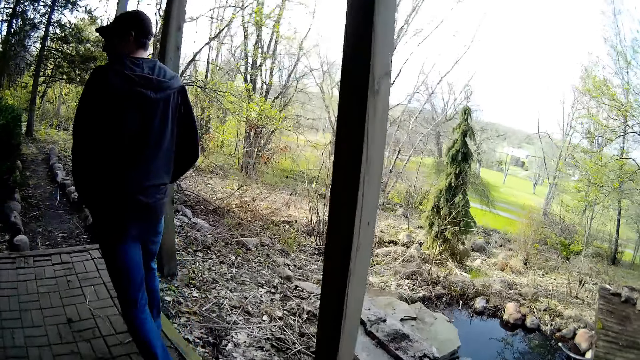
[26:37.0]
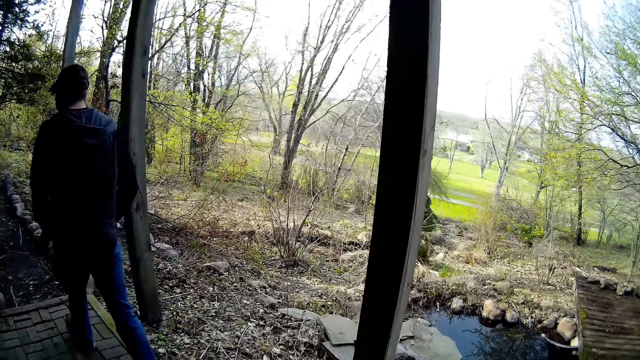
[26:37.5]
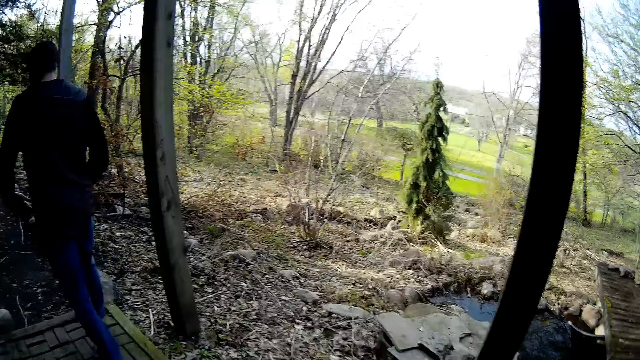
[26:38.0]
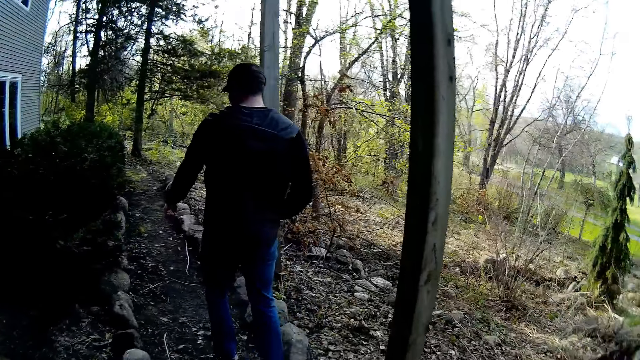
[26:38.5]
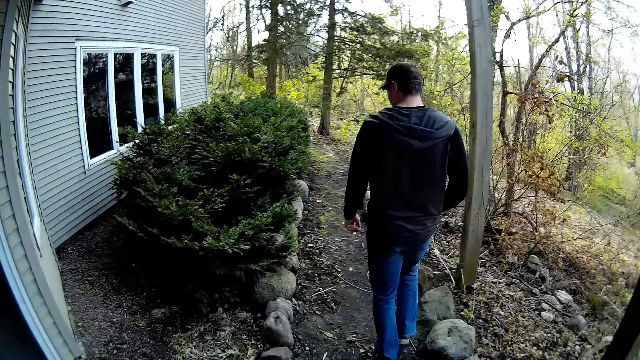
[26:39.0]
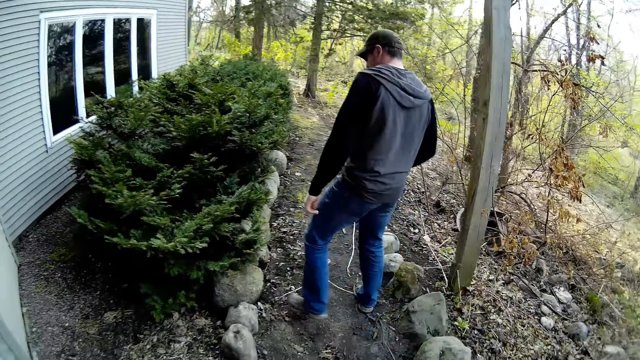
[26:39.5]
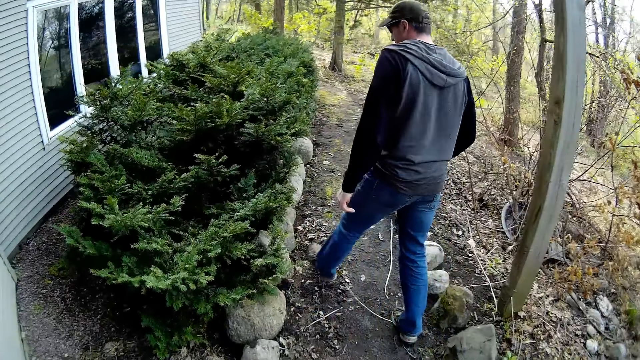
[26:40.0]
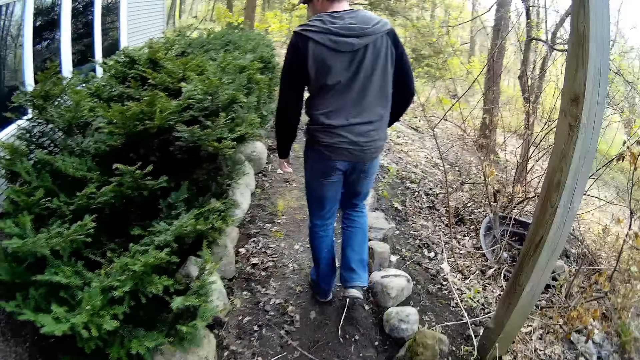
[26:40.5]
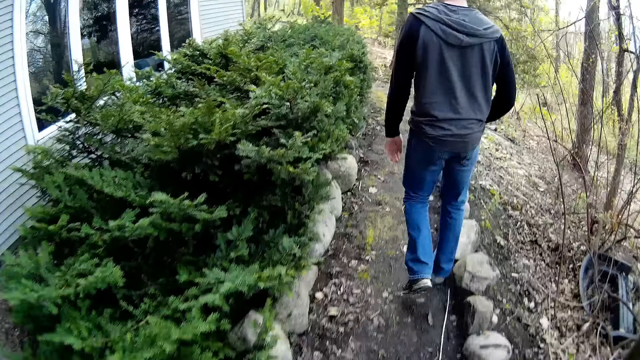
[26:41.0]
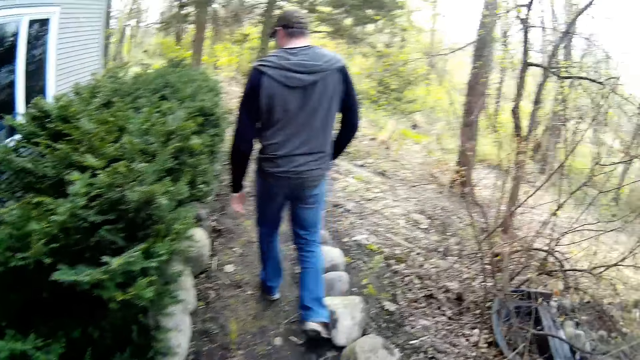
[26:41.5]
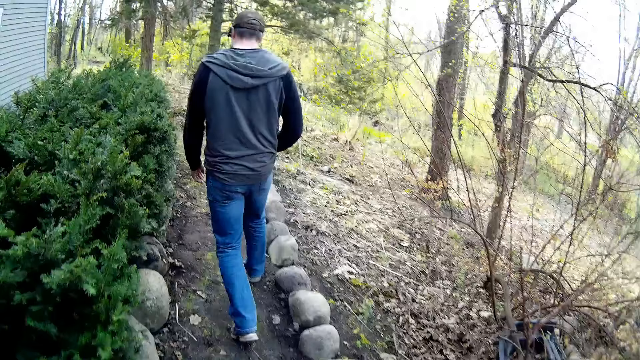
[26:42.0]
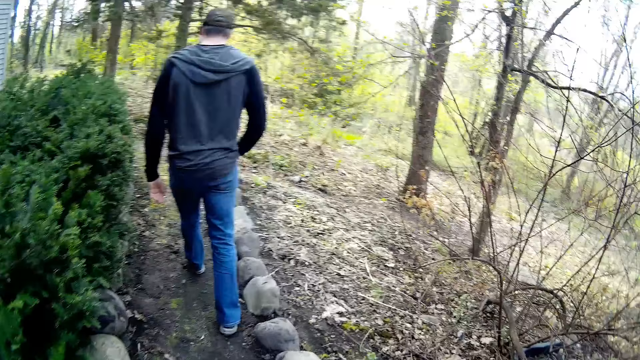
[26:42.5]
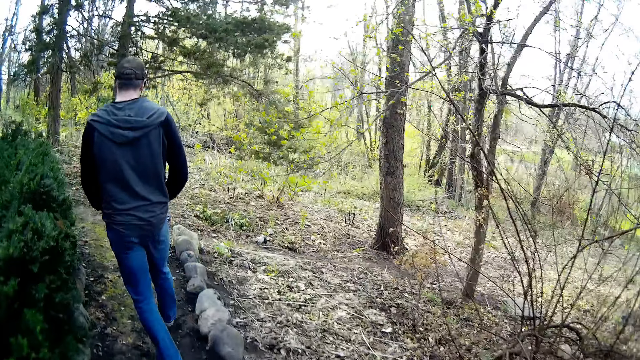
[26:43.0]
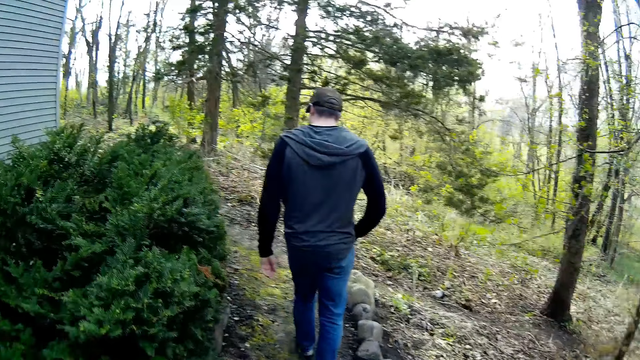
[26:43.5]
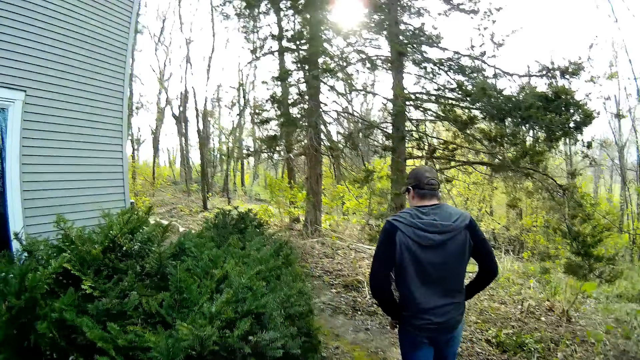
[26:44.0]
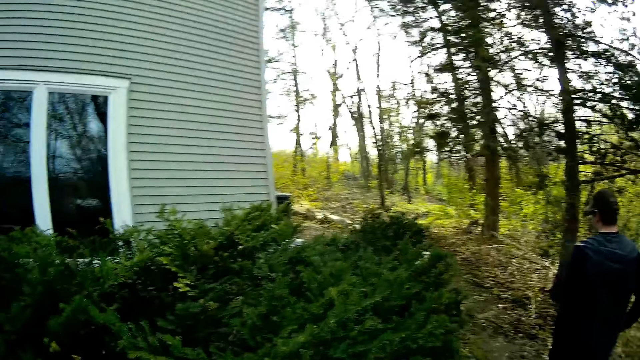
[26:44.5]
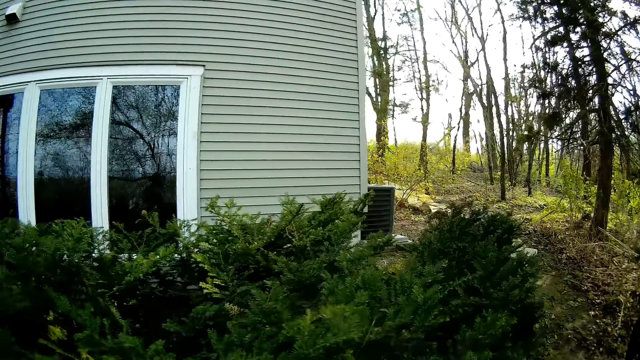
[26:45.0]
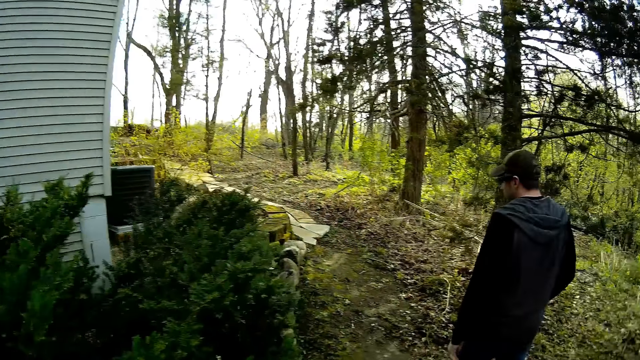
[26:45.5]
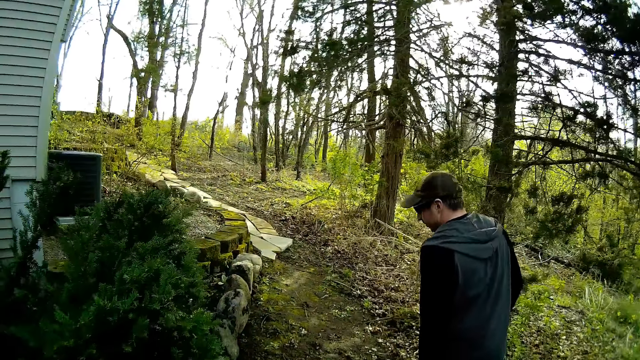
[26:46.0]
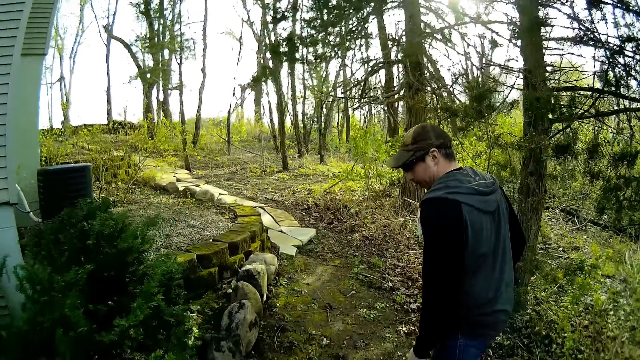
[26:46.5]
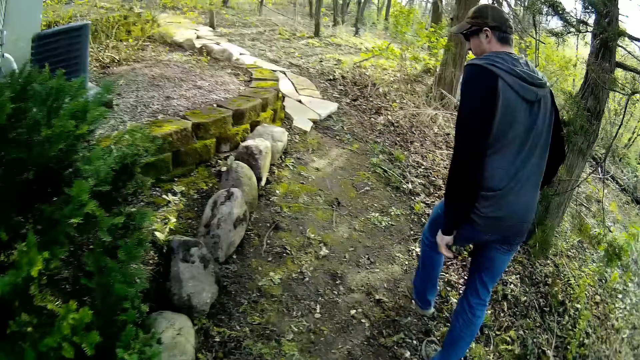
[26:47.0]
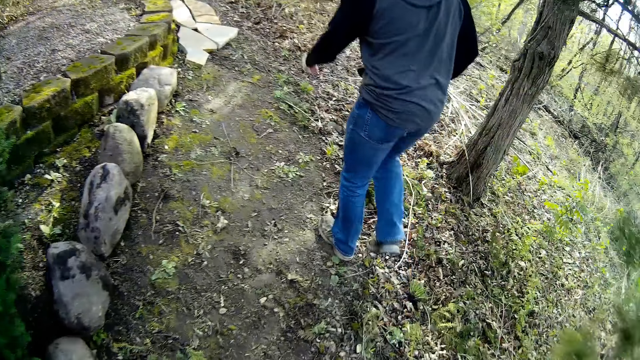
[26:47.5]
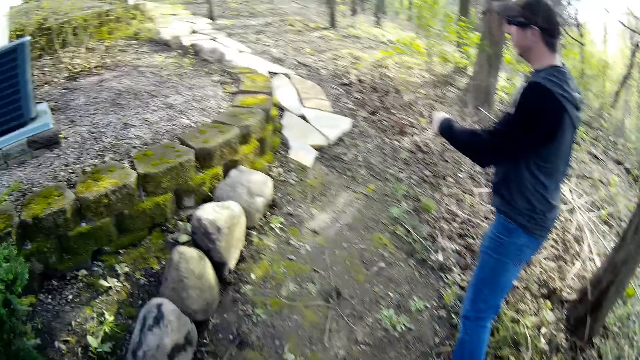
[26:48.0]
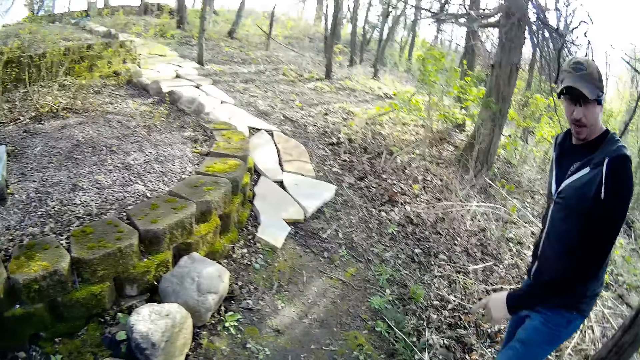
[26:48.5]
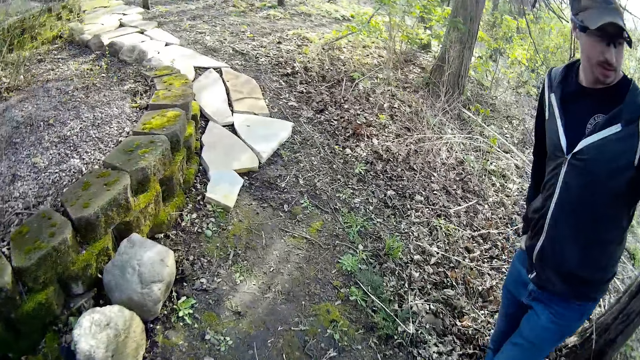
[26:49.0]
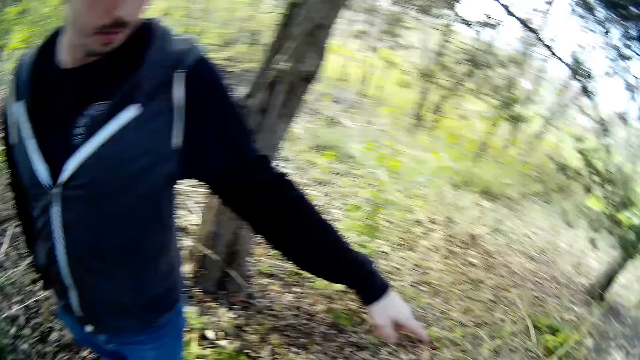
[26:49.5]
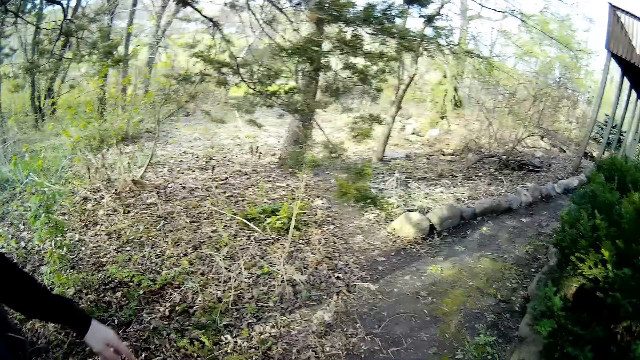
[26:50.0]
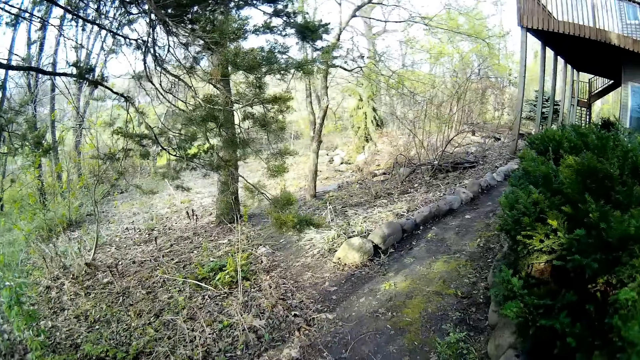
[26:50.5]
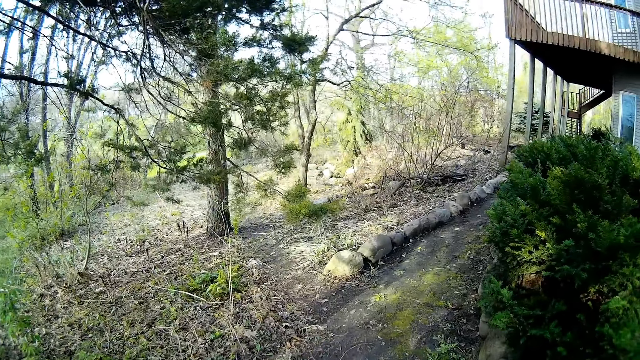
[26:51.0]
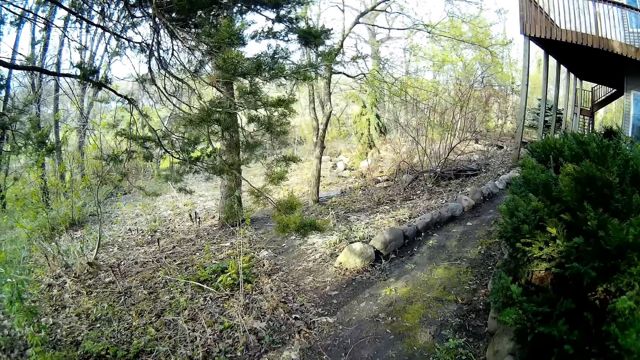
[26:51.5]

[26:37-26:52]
A man kicks a stone with his left leg. The camera wearer and the man walked into a forest. The man points around the house with his left hand.

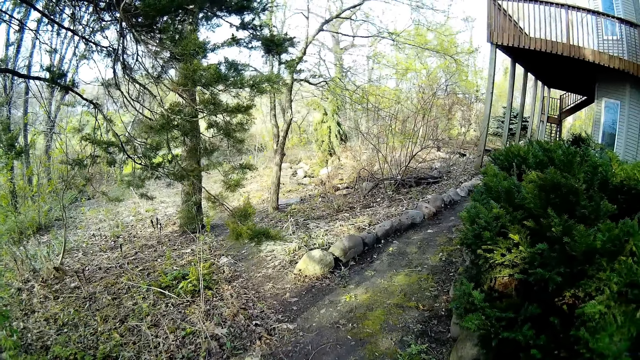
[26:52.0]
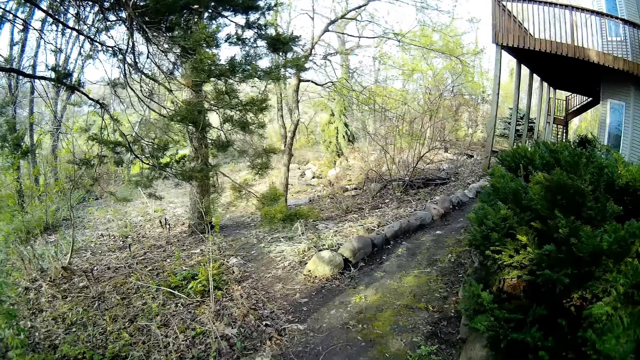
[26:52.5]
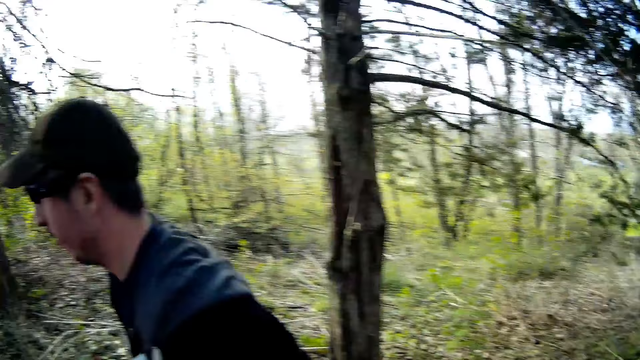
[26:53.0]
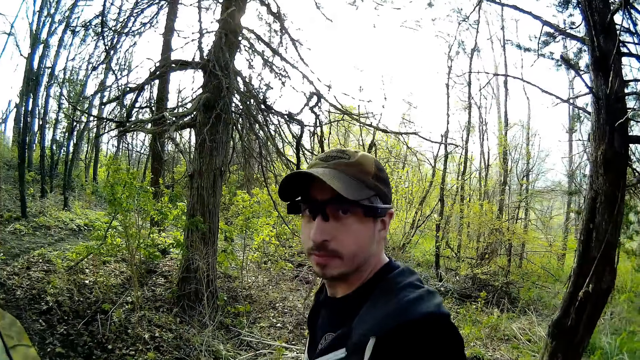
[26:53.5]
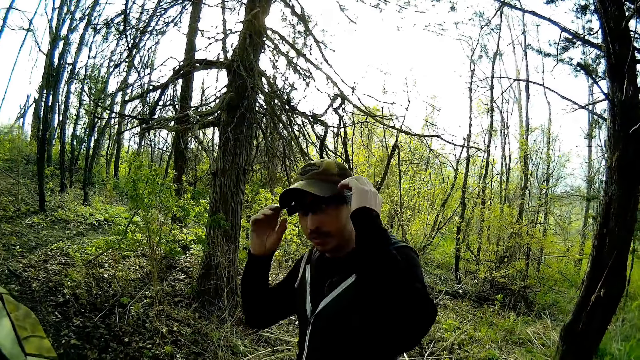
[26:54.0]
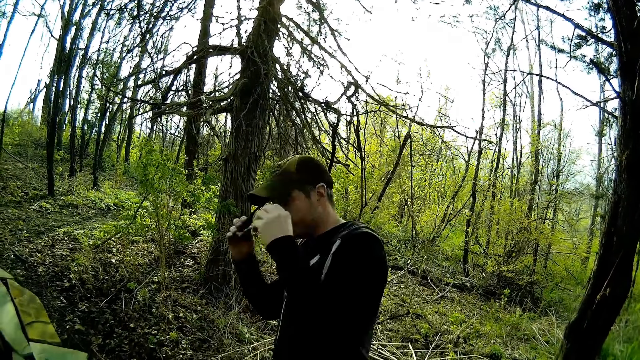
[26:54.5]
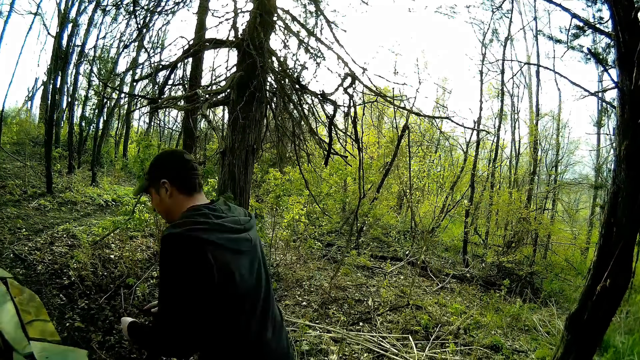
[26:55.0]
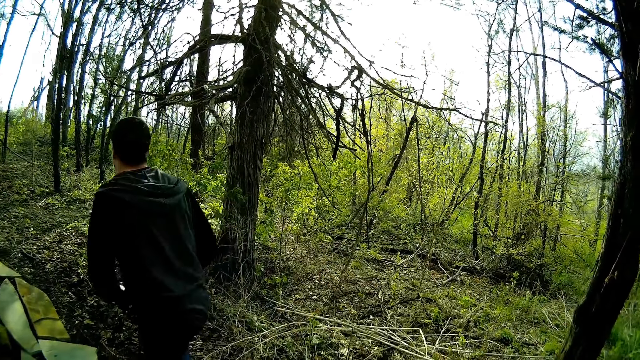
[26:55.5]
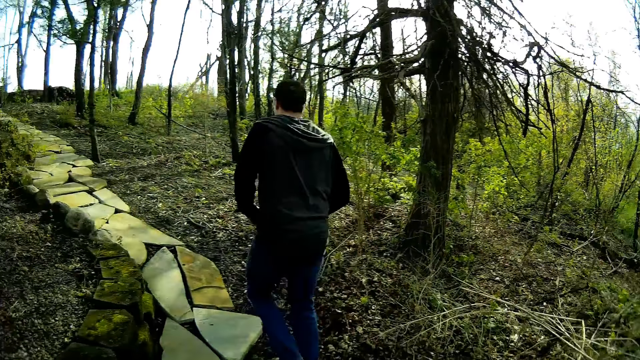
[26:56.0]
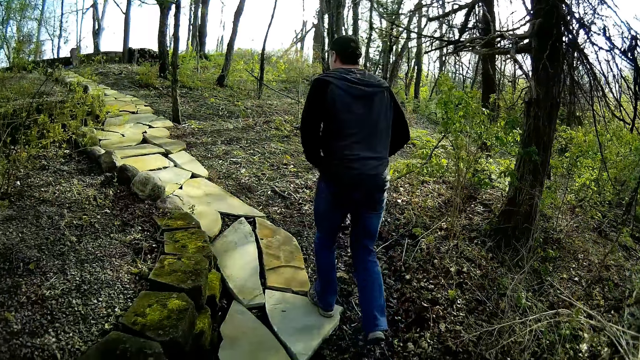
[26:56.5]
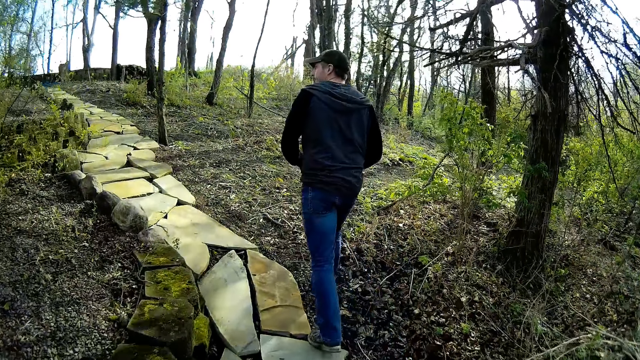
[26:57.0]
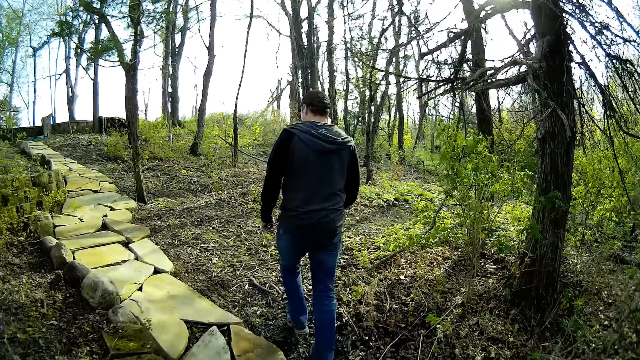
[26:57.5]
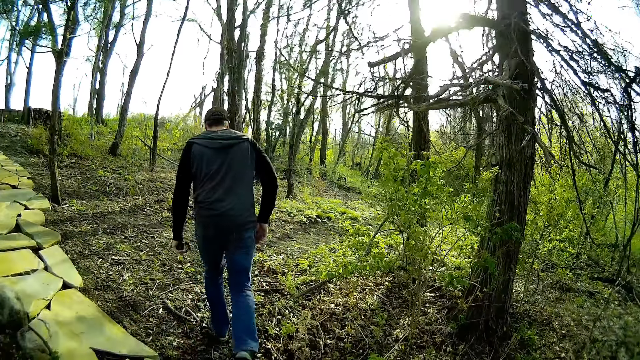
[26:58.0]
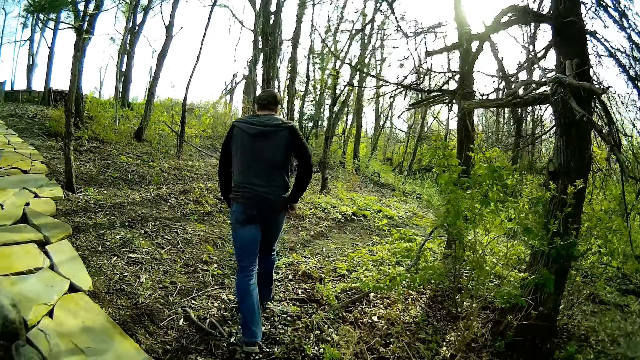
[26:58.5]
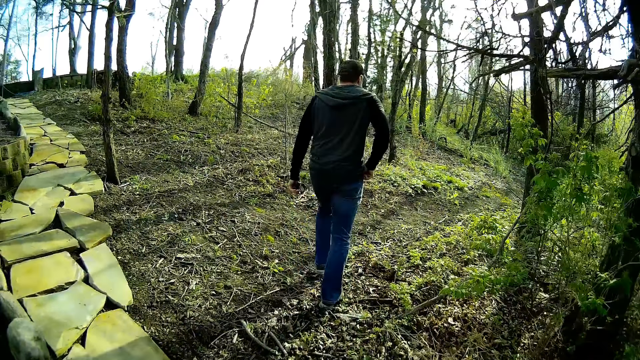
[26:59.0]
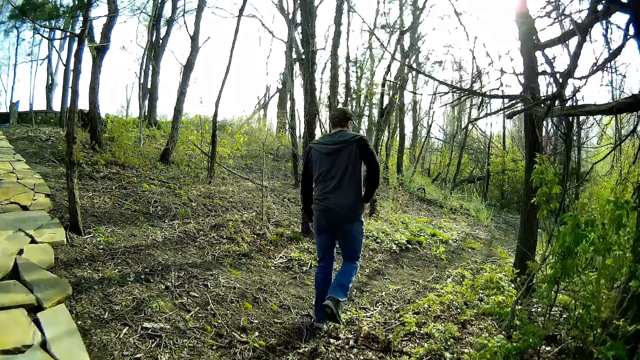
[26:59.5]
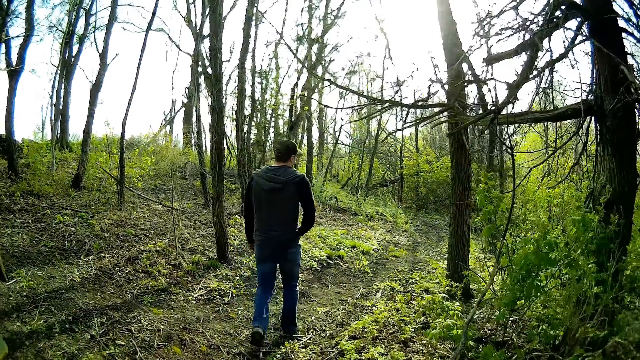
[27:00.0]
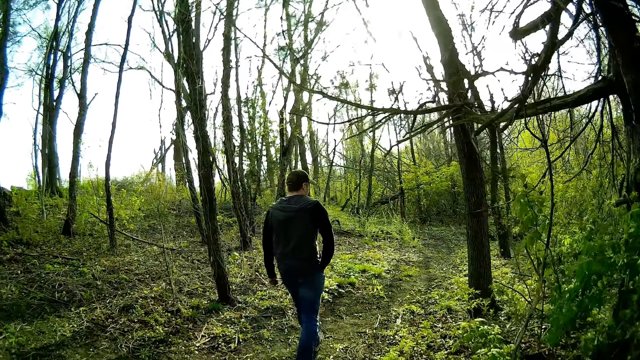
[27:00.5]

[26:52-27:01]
A man takes off a pair of glasses on his face with both of his hands. The man walks into a forest and holds the glasses in his left hand. The camera wearer walks into the forest.
